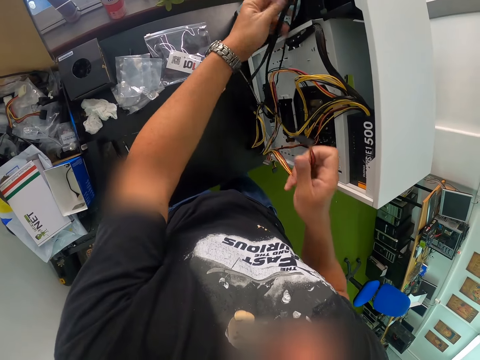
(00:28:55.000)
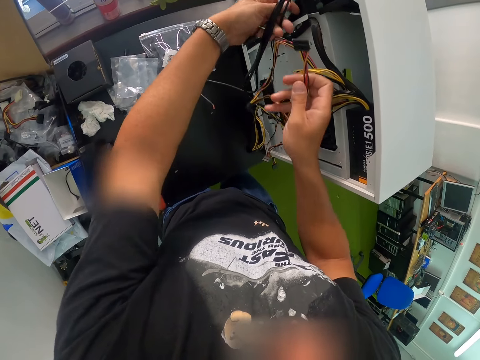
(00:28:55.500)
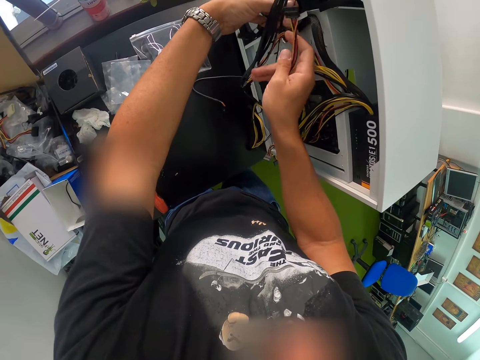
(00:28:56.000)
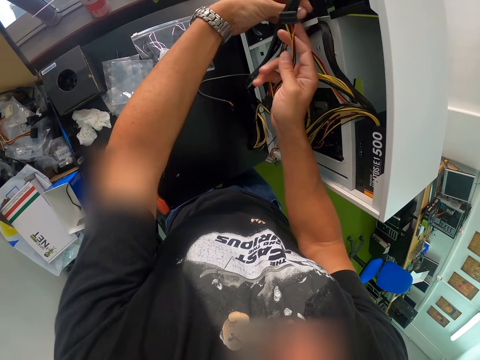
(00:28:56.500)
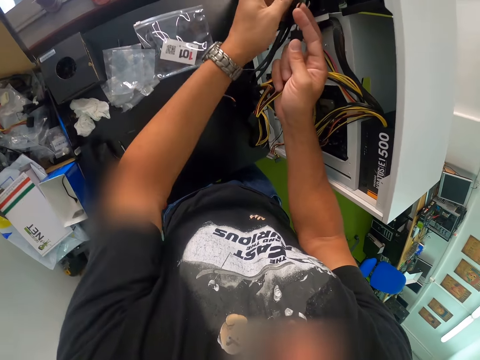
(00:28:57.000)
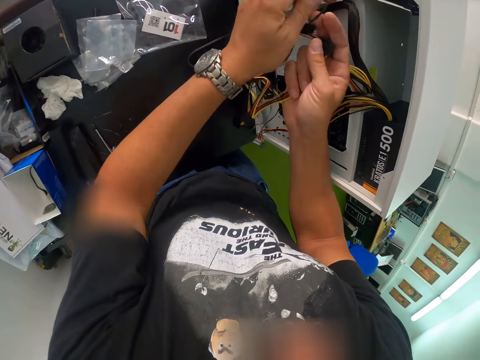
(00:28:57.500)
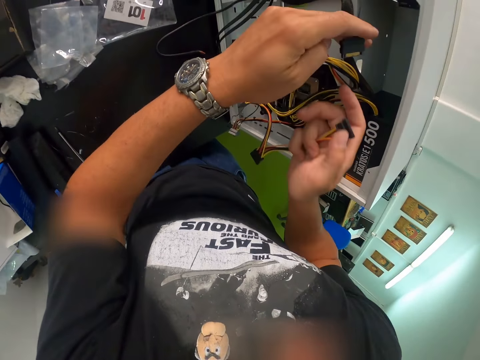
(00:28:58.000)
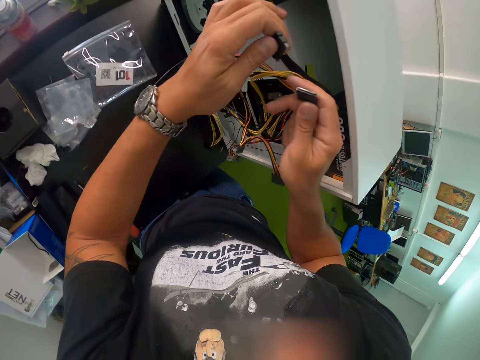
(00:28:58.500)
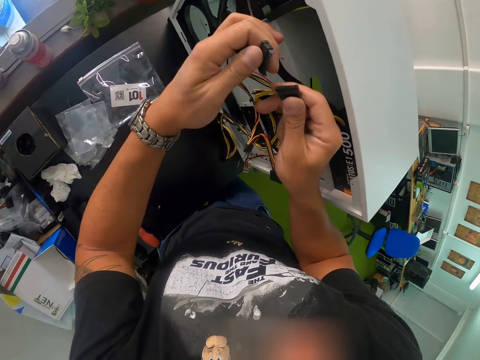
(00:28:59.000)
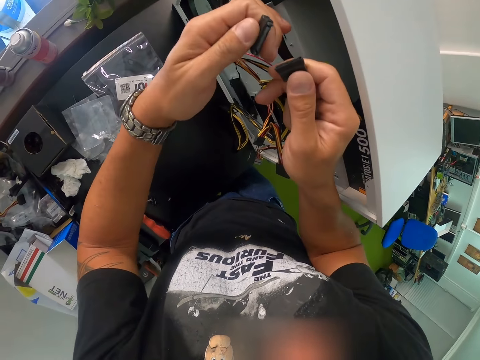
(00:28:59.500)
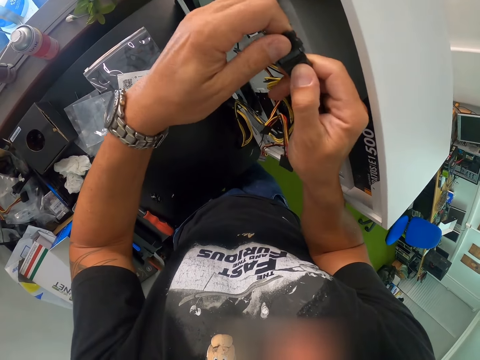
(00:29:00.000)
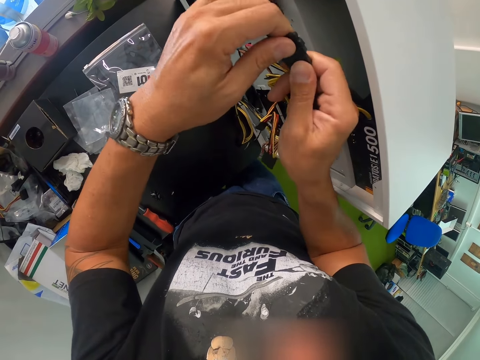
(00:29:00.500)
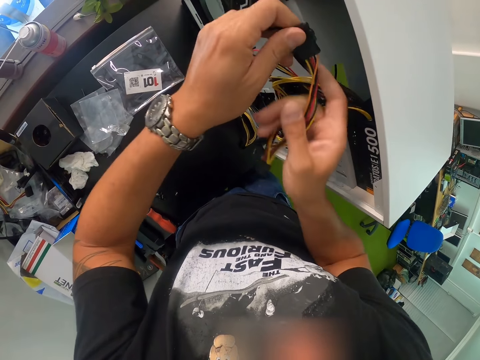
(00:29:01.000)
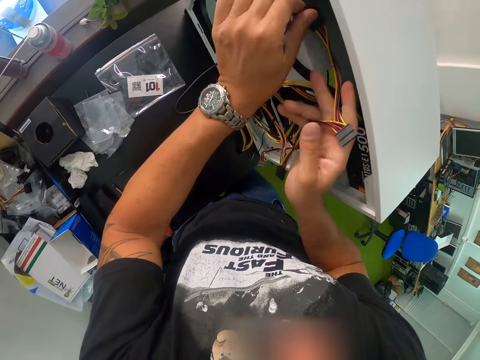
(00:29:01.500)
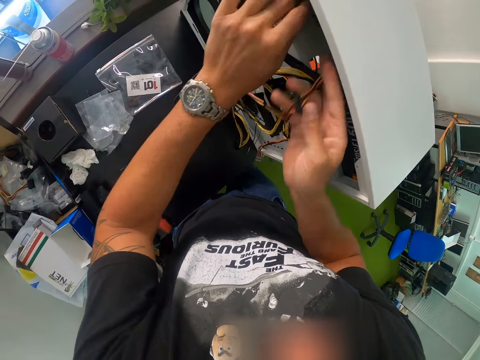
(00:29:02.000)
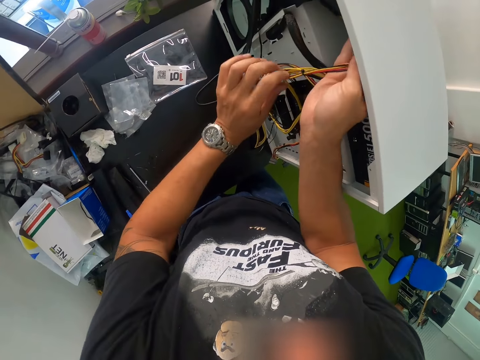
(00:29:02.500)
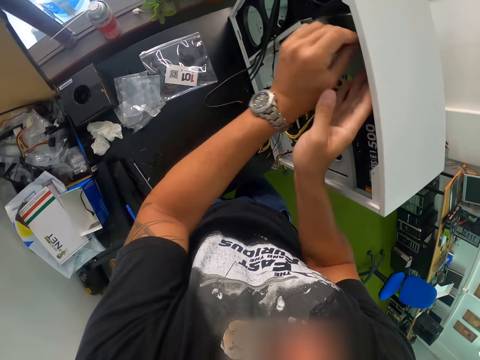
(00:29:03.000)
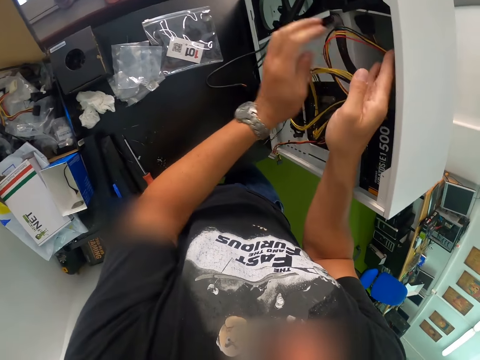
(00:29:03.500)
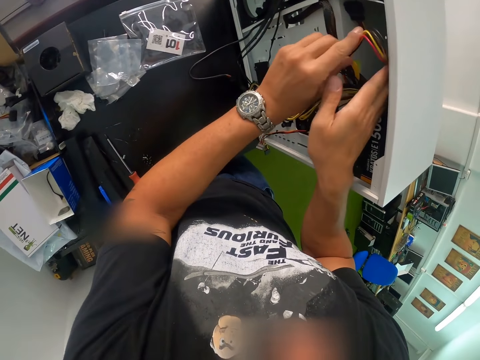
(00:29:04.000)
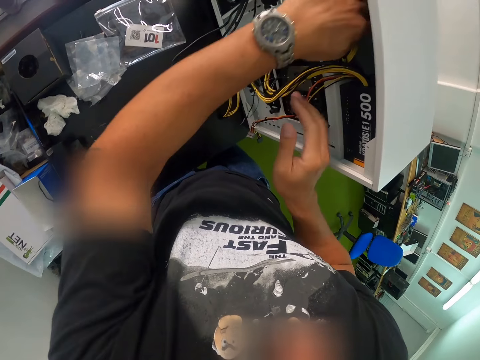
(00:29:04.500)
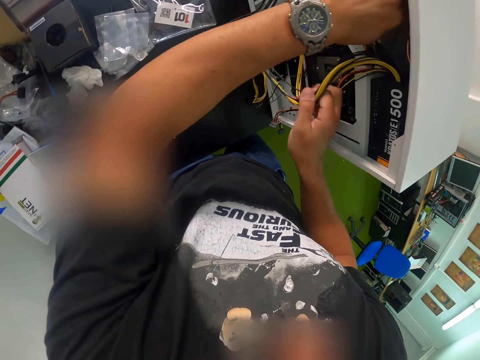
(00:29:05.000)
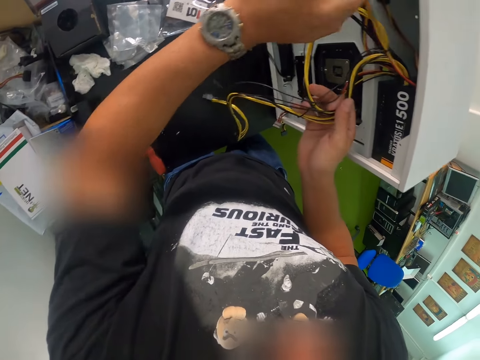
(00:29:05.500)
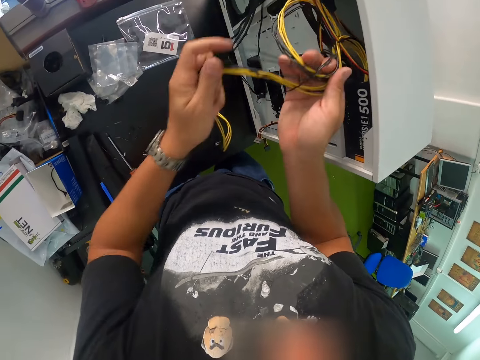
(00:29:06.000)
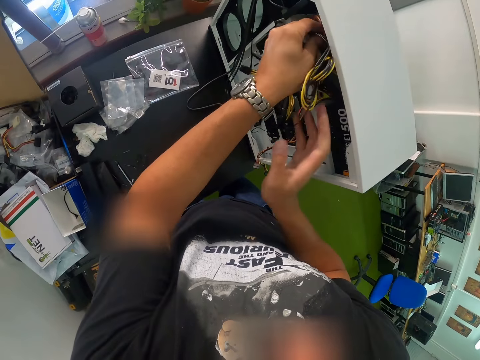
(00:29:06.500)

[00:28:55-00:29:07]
The camera wearer attaches two plugs together on the wires with both hands. He holds the plugs with his left hand. He puts the plugs and wires into the system unit with both hands.

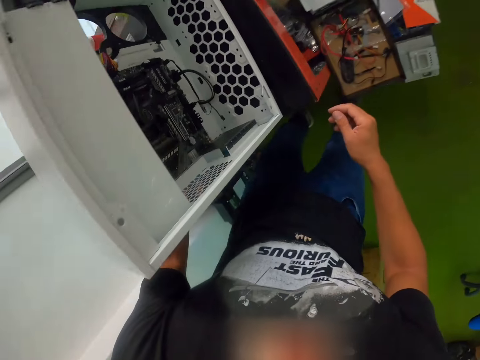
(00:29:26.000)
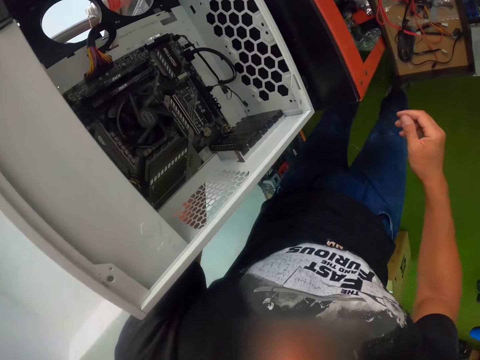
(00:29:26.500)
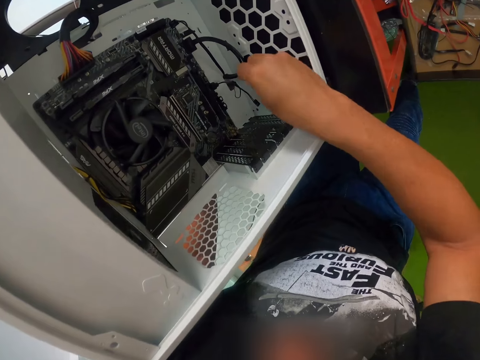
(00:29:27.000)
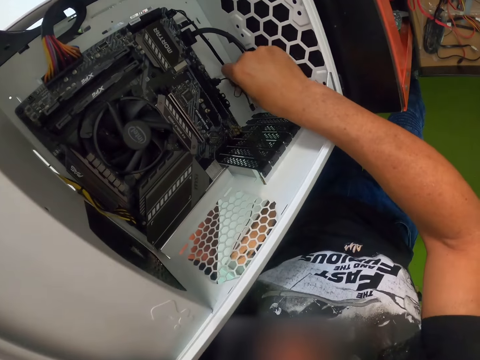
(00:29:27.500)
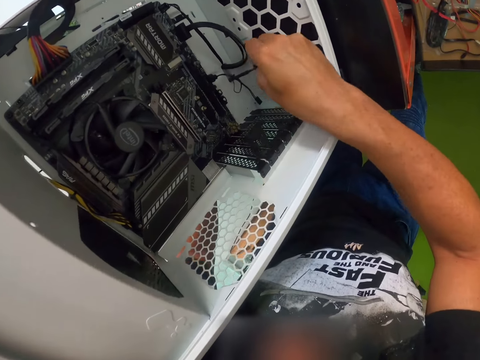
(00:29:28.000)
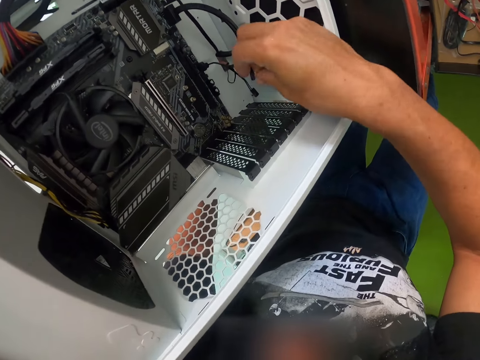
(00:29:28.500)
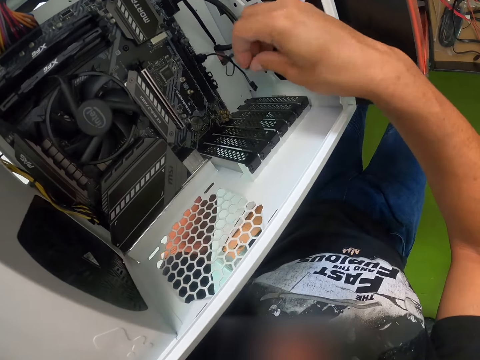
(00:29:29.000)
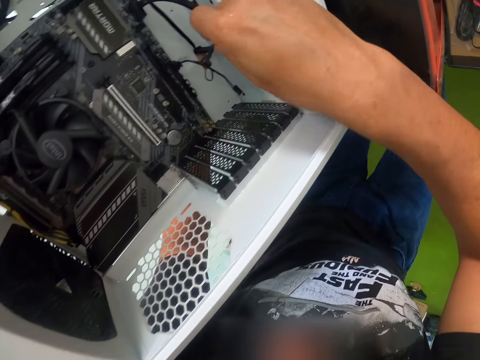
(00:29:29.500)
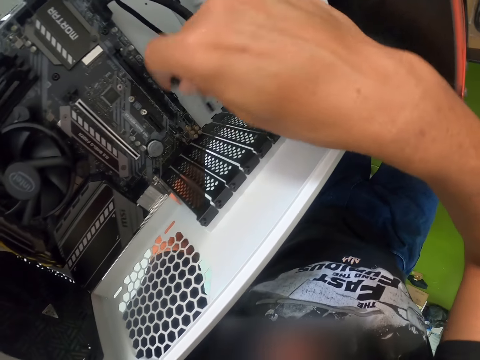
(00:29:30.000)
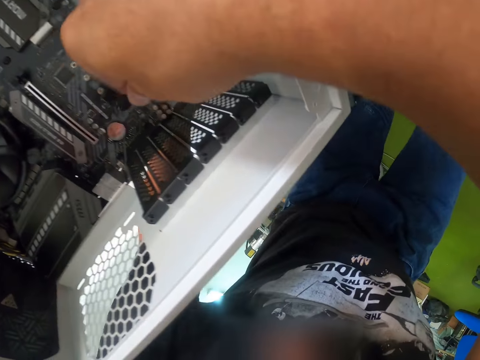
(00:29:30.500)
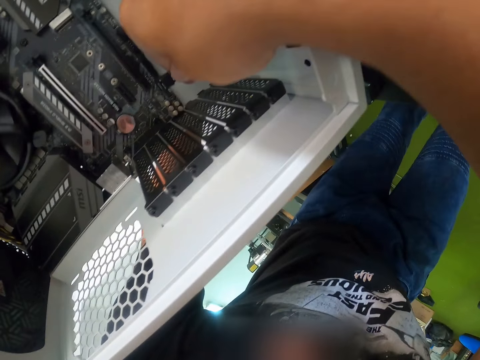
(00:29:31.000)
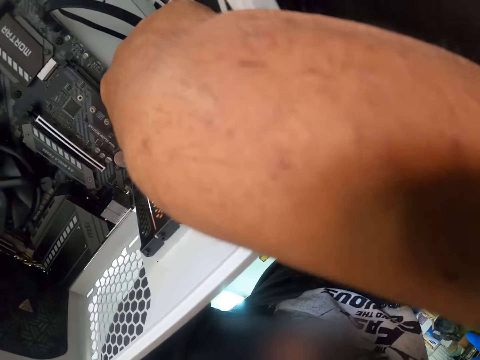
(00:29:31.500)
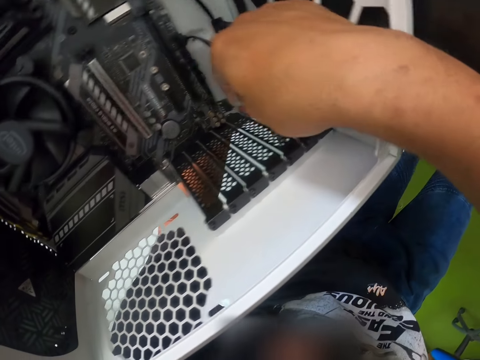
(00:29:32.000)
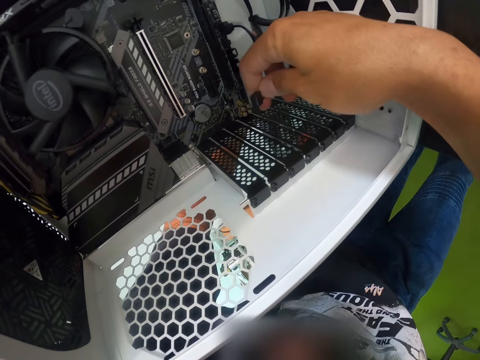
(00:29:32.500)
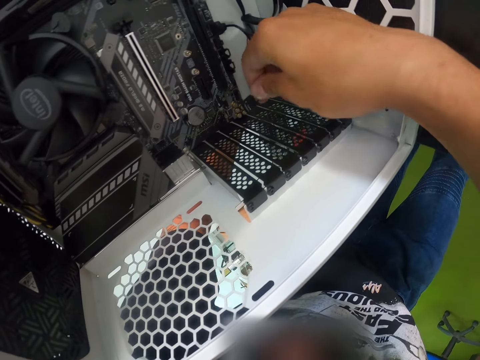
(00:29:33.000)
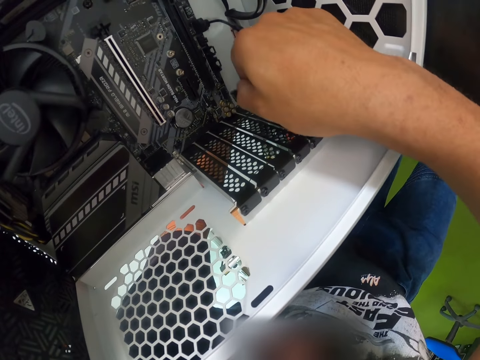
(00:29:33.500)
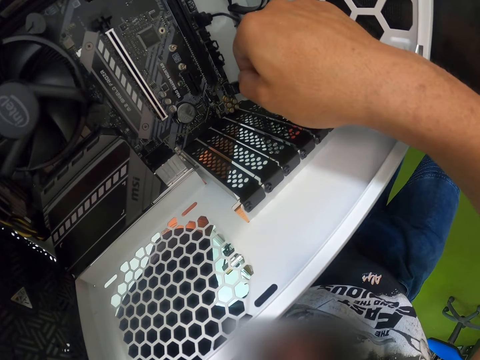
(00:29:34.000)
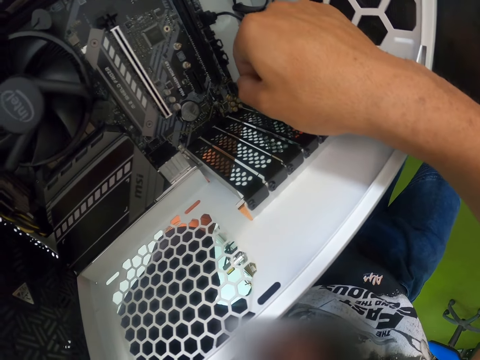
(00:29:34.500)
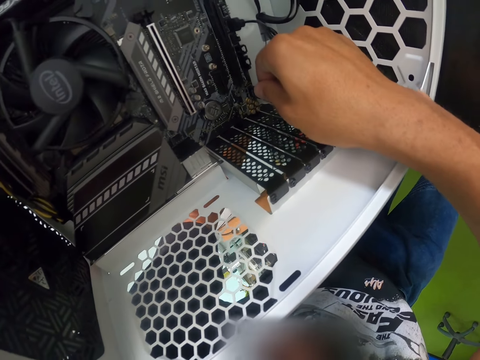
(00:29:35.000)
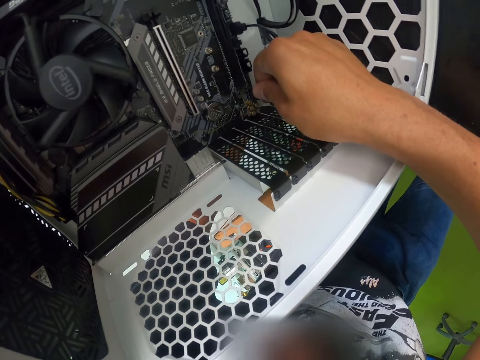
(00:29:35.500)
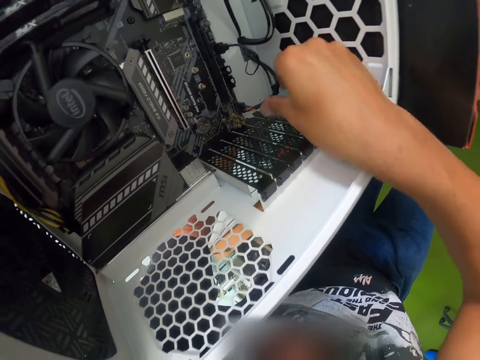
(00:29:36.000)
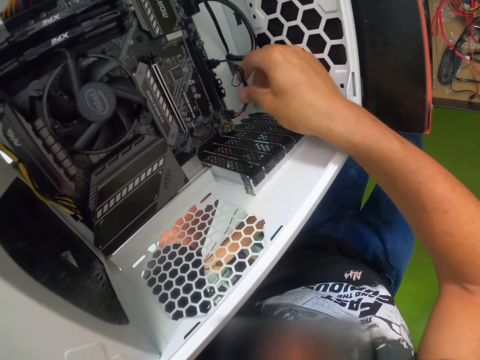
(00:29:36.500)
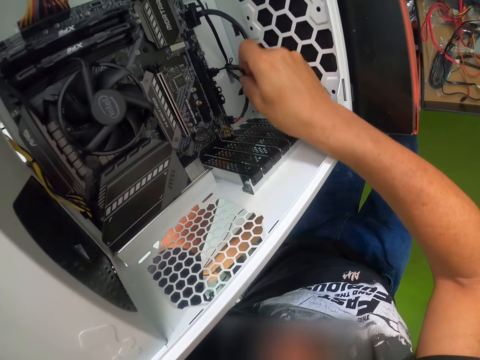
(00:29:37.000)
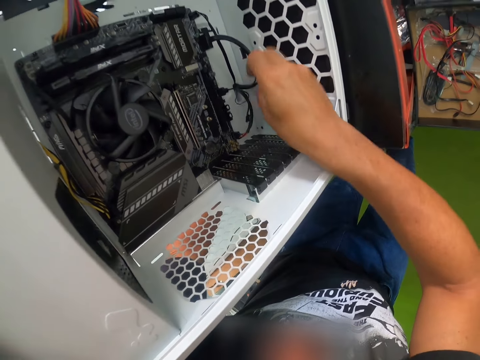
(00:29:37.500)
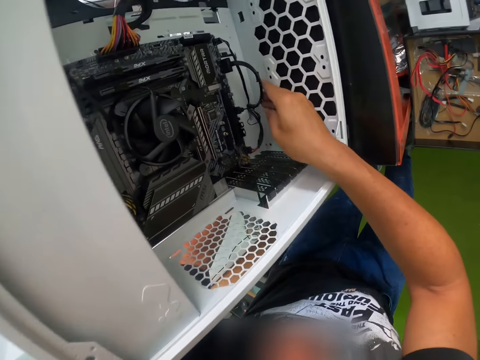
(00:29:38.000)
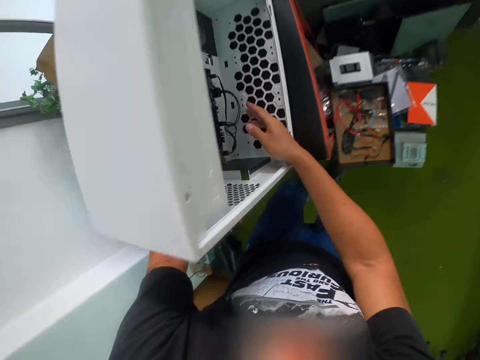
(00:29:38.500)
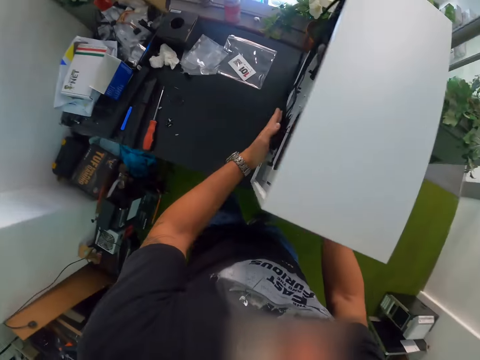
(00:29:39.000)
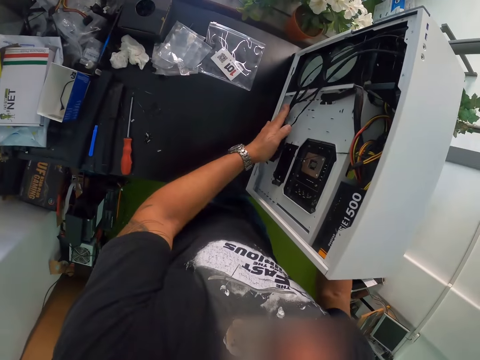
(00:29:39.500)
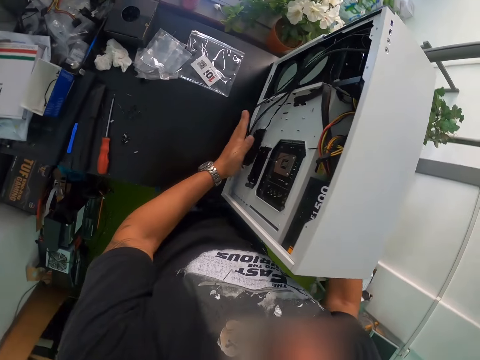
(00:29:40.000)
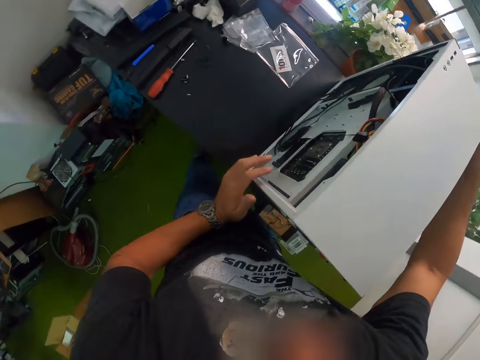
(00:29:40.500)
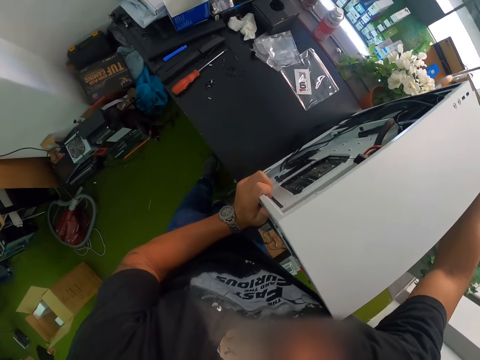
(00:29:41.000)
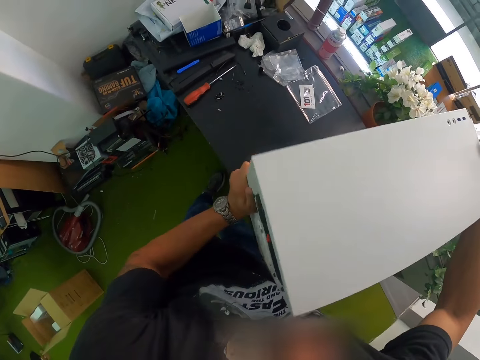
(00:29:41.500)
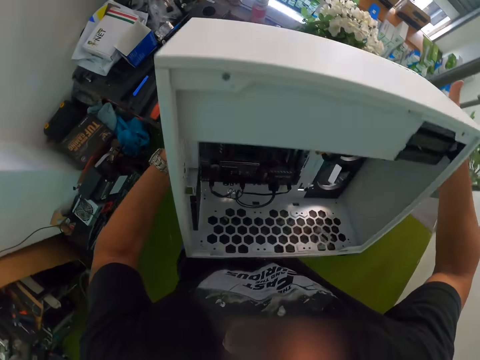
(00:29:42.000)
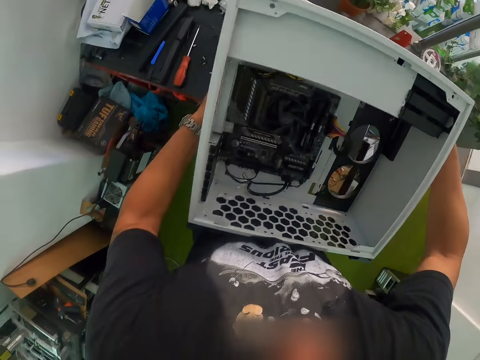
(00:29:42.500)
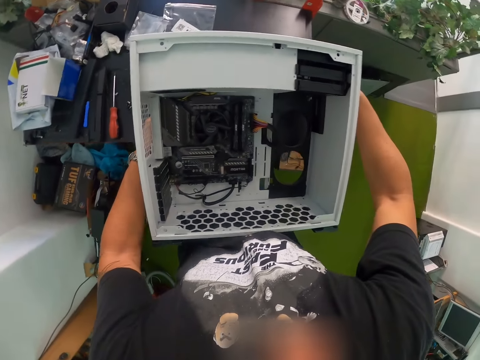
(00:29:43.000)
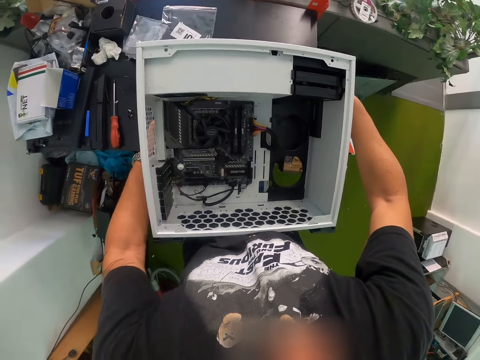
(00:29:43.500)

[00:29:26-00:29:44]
The camera wearer pulls the cord from the system unit with his right hand. He fixes the plug into a socket in the system unit with his right hand. He touches a cord in the system unit with his right hand. He presses the cords on the system unit with his left hand. He turns over the system unit on the table with both hands.
